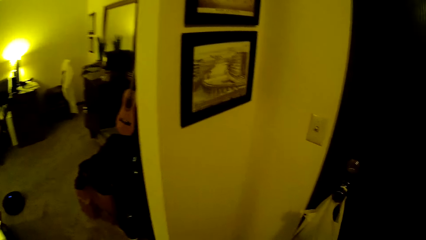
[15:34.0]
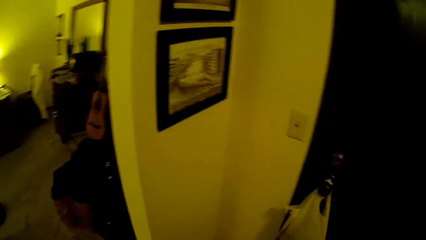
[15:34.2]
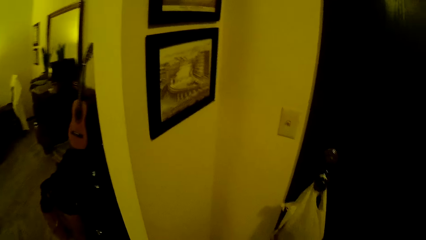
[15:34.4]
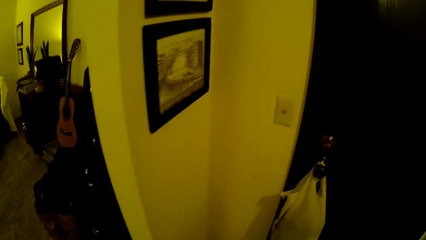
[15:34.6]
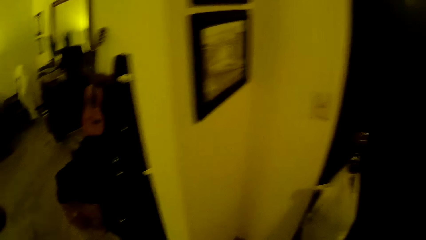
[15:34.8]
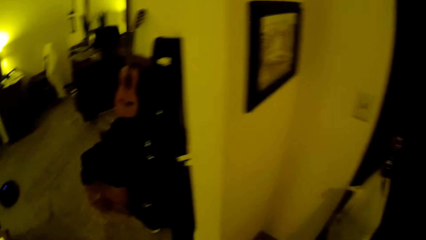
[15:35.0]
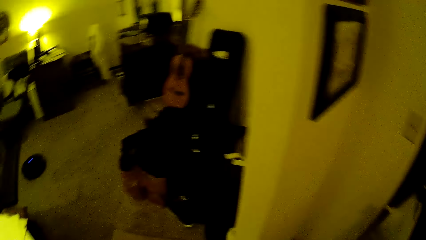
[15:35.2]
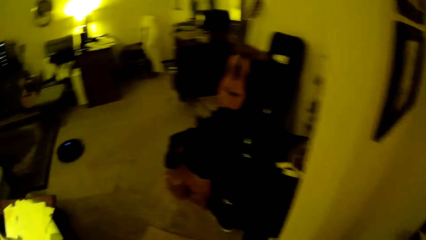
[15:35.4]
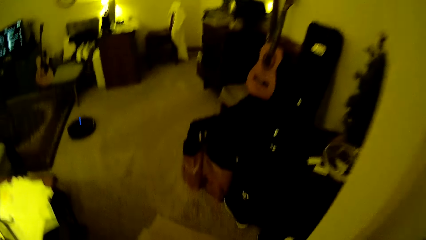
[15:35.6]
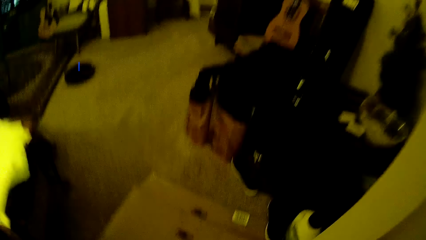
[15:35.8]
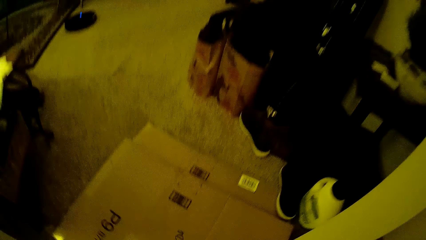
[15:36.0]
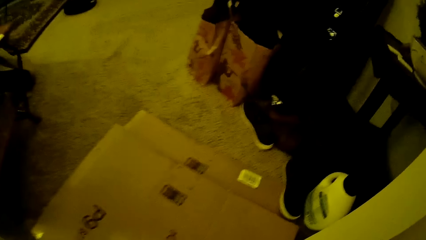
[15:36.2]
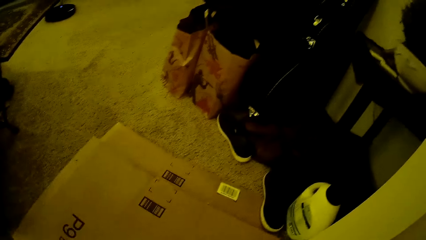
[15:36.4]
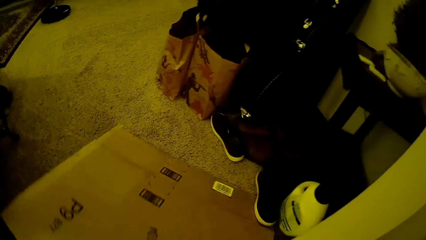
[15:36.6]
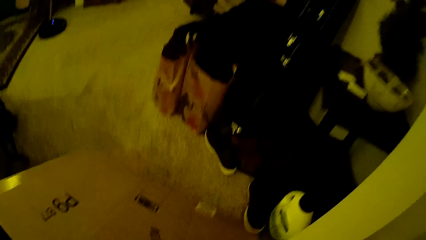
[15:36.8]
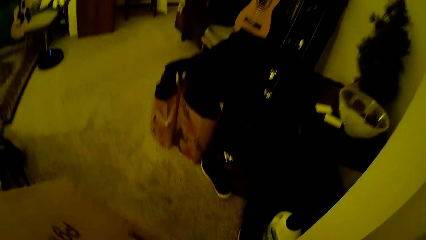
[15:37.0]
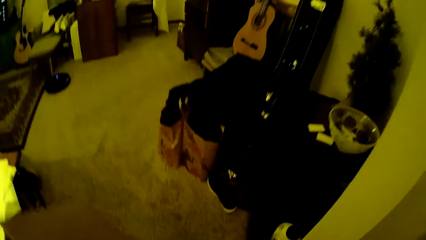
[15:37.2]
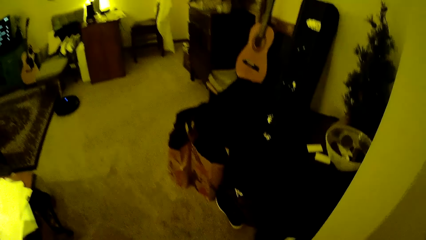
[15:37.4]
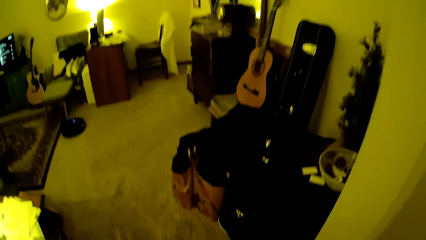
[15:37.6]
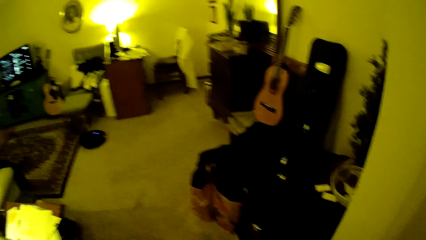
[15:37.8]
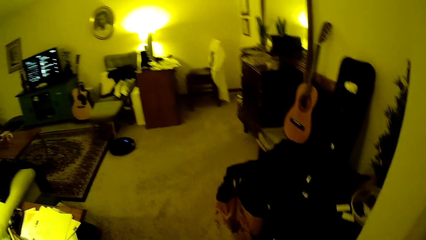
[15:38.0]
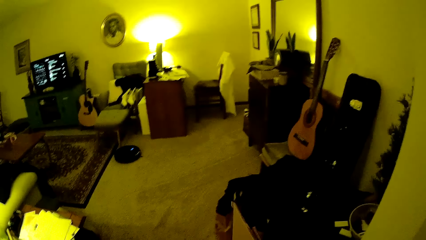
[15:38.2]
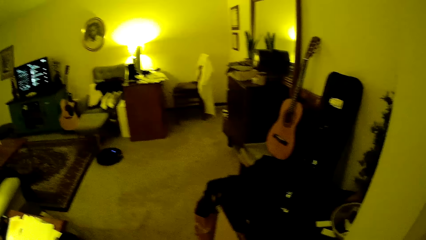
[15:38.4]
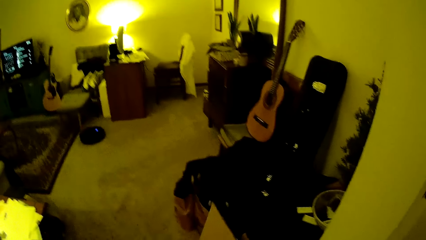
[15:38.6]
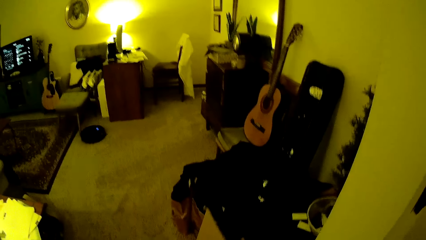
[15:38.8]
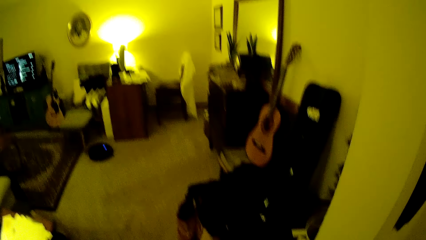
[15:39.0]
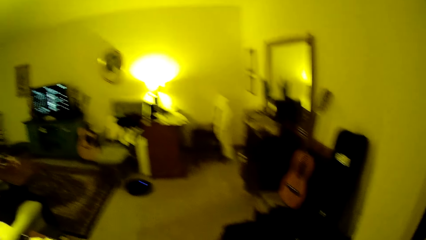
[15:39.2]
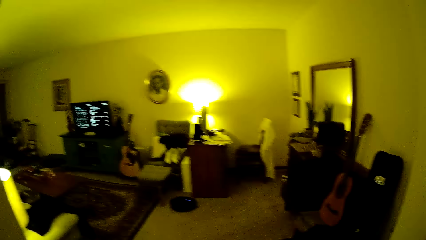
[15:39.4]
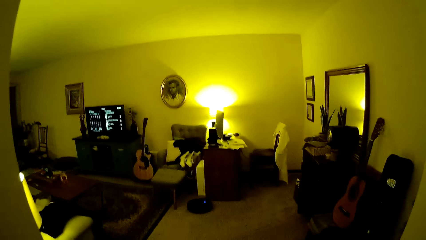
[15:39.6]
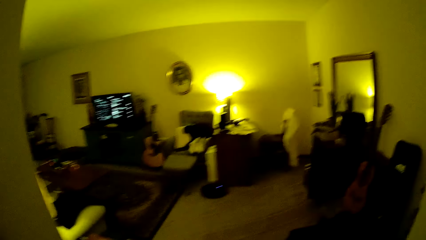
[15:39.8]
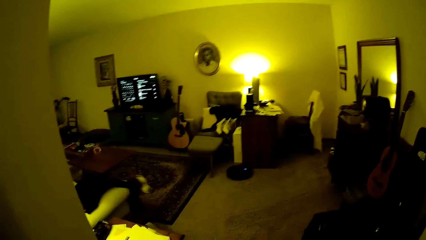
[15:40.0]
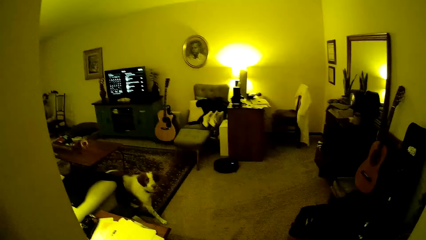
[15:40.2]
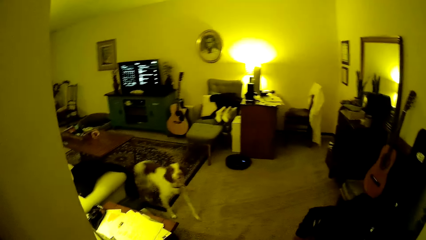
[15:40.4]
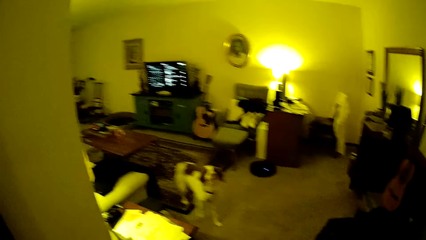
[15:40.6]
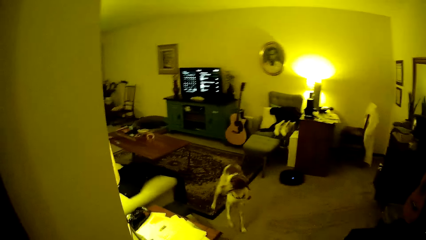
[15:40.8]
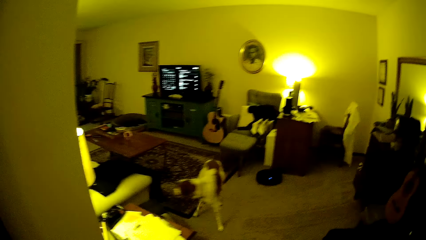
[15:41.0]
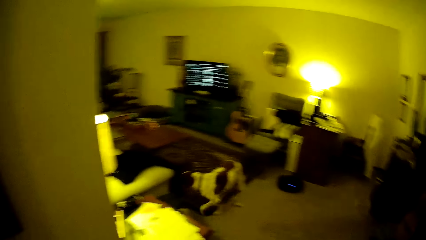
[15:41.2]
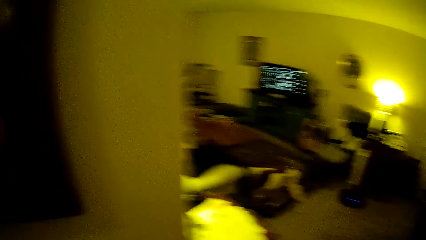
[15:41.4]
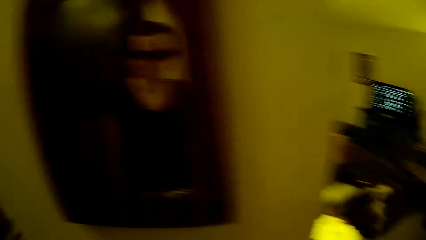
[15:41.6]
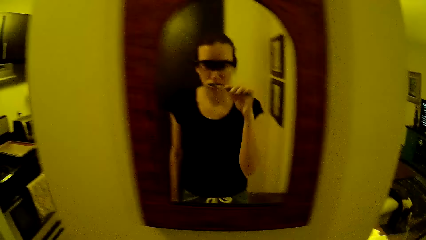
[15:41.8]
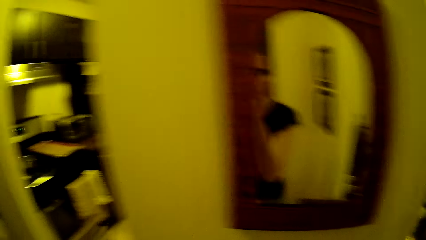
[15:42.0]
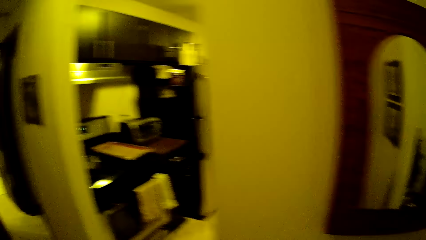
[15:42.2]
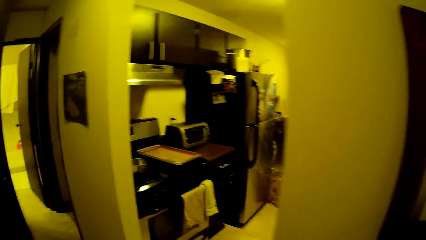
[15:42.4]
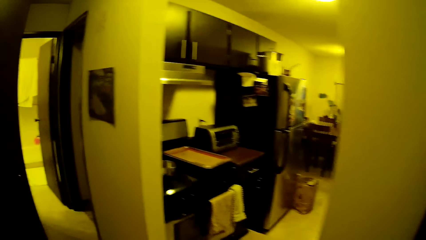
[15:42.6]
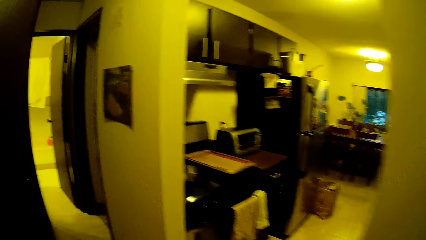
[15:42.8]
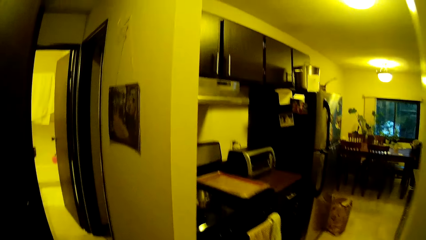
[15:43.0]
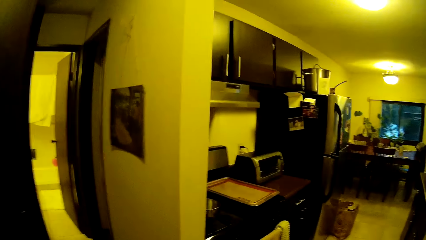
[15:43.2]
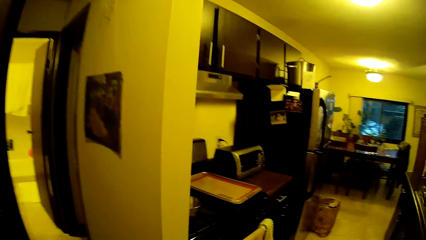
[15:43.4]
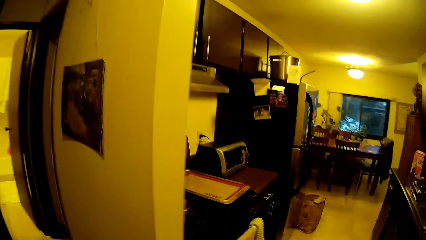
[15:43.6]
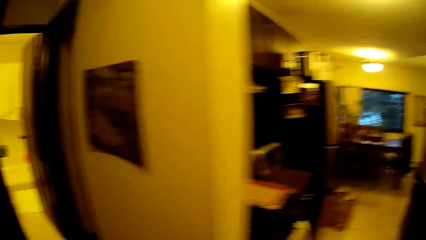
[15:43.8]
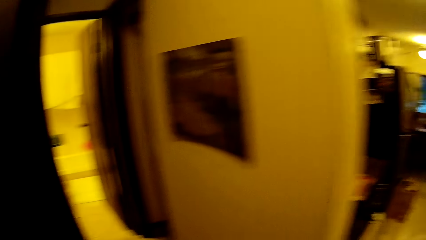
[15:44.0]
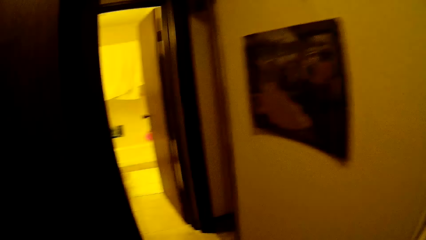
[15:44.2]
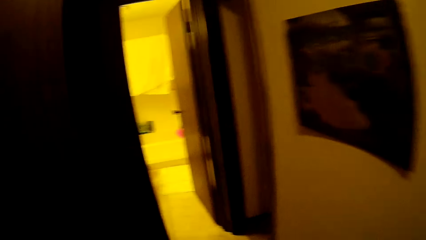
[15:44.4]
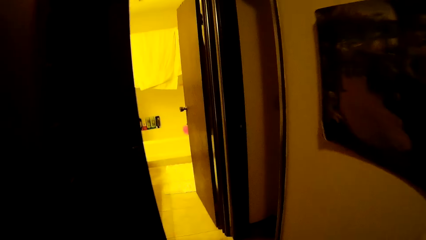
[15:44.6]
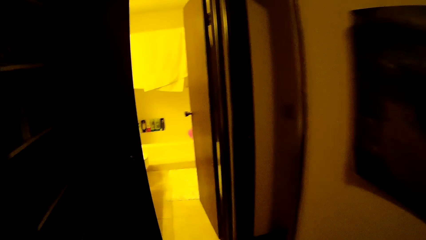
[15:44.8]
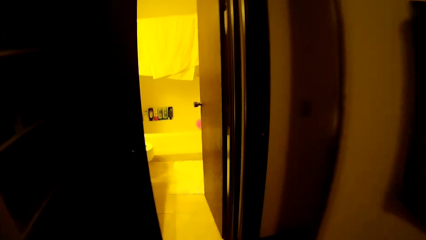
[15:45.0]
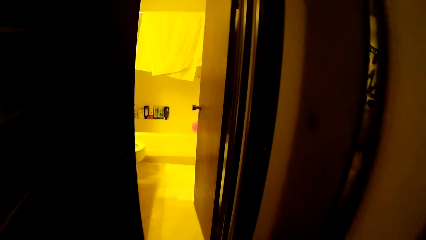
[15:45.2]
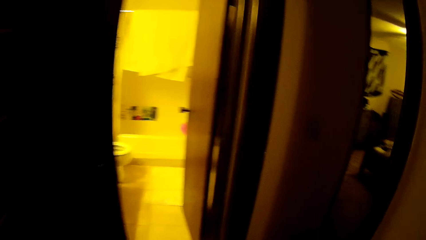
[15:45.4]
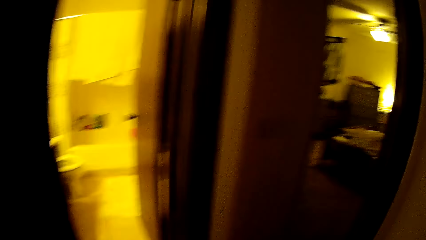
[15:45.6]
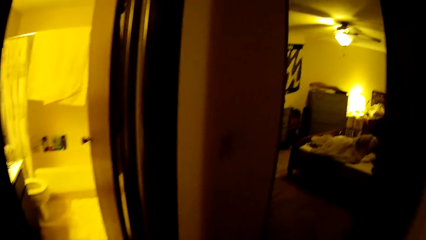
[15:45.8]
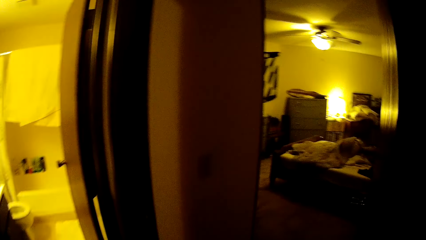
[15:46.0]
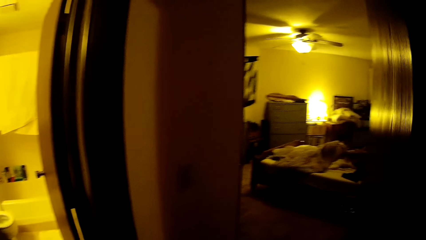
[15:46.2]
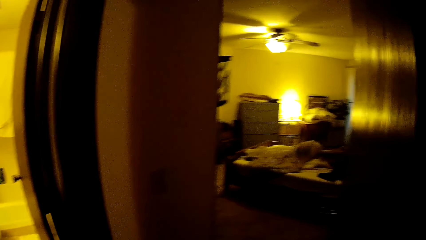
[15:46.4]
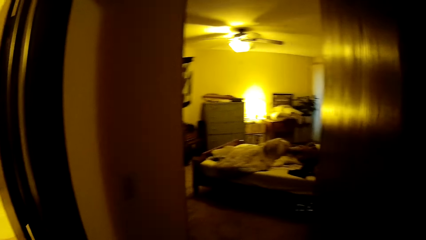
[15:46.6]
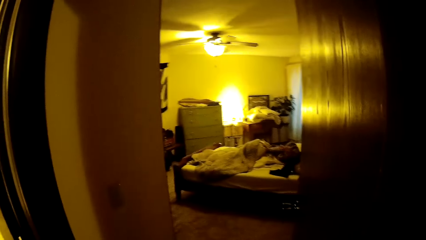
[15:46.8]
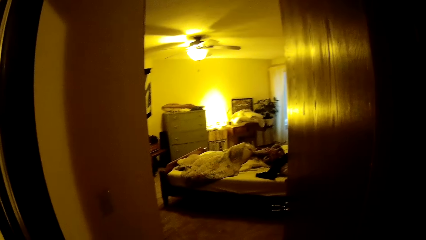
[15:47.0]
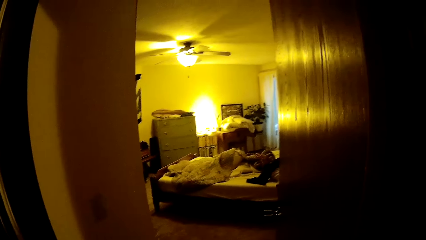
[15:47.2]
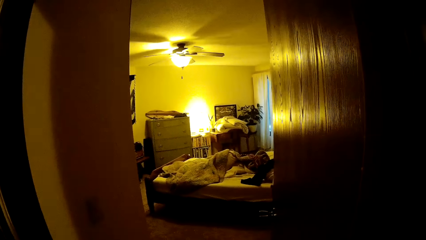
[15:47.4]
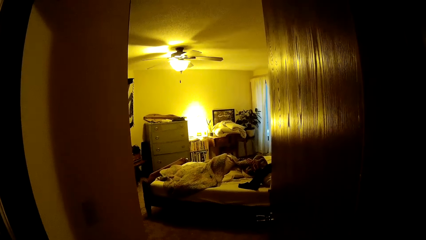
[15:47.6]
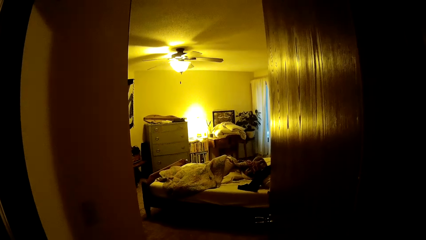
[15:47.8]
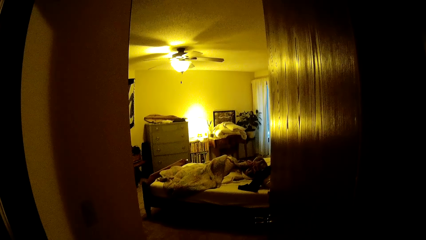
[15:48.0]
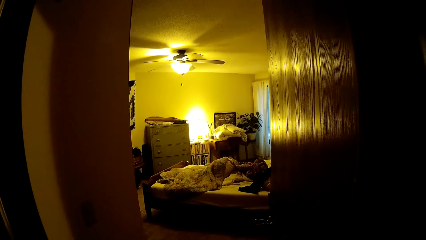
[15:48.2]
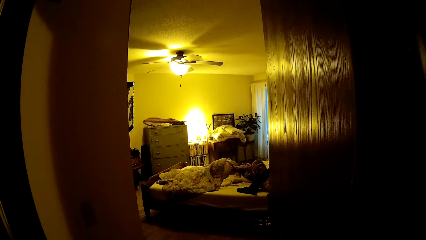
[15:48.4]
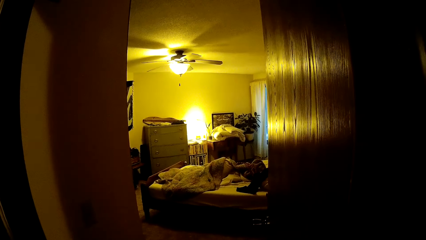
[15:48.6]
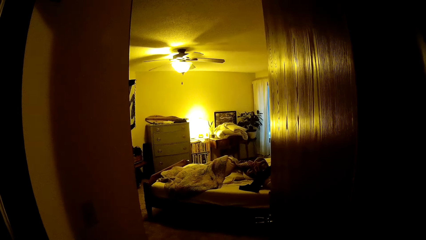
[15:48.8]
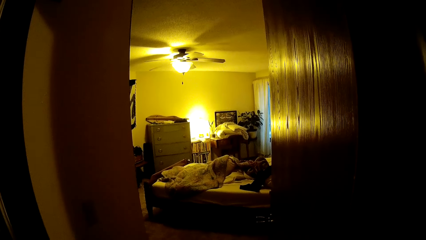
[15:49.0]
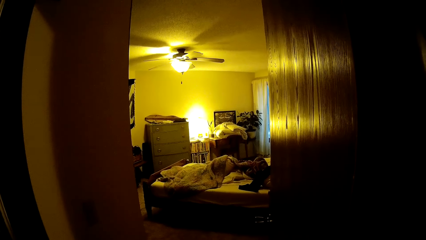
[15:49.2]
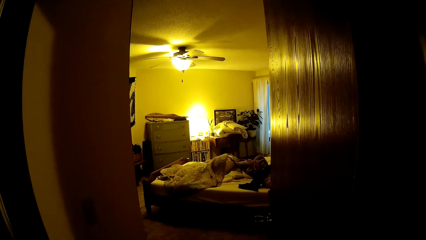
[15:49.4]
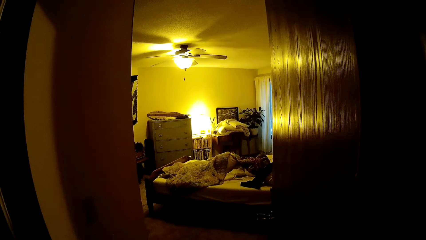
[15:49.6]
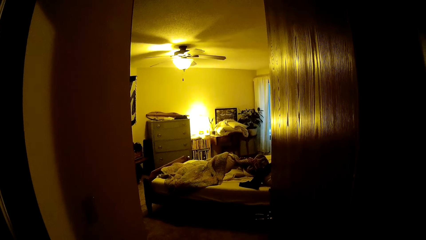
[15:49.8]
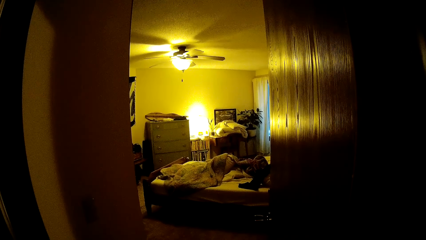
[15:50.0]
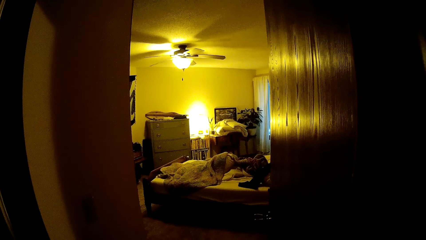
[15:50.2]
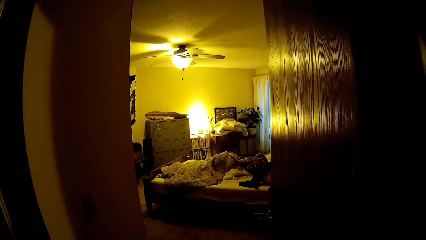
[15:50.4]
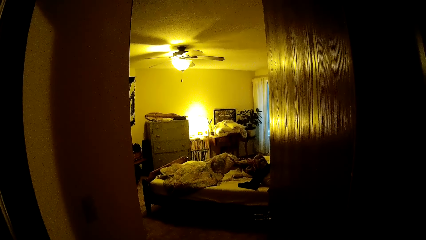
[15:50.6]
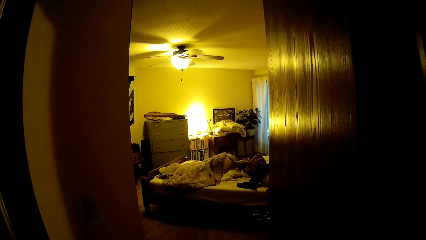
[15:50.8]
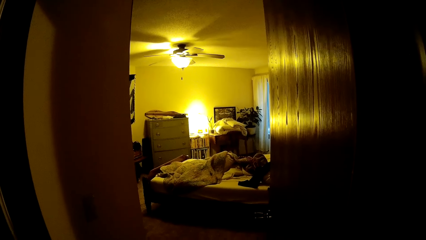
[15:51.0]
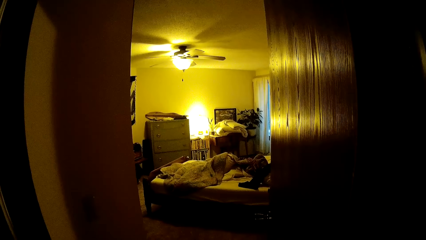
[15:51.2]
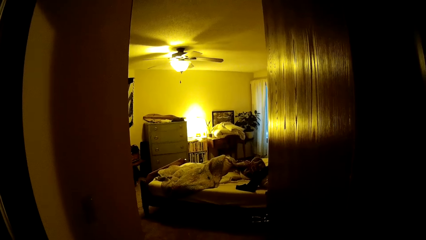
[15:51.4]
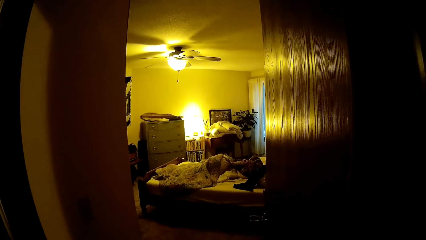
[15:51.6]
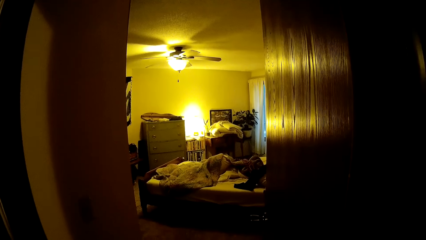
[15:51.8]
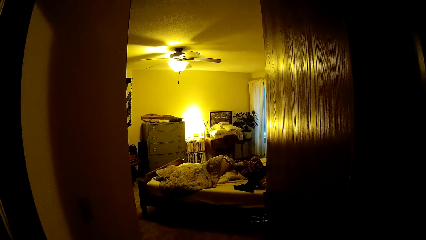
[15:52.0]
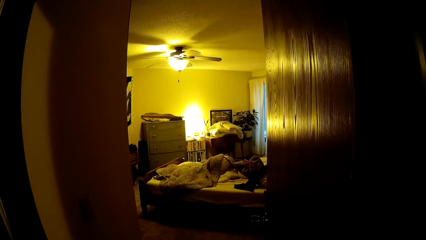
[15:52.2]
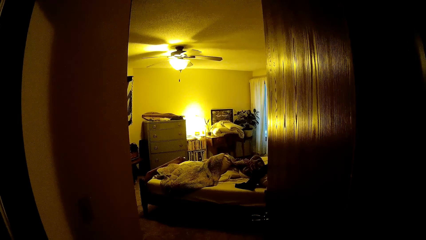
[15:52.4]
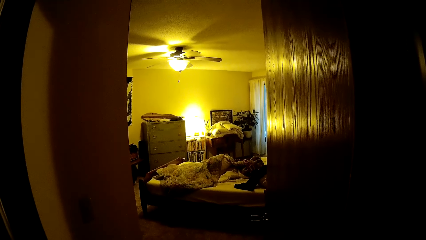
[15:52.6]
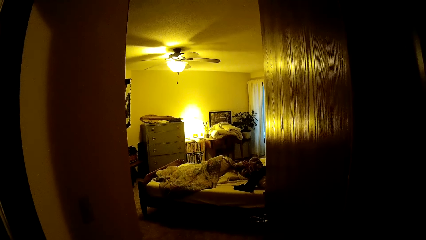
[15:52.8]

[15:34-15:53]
The camera wearer picks up a carton from the floor with her left hand. She walks back towards the room. She looks in the bedroom.
